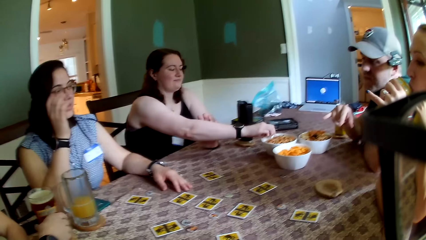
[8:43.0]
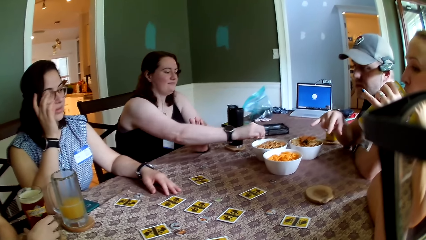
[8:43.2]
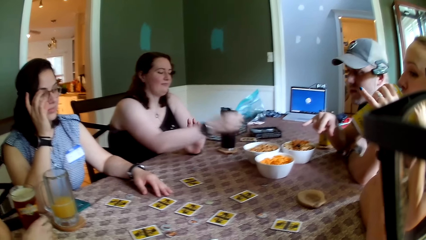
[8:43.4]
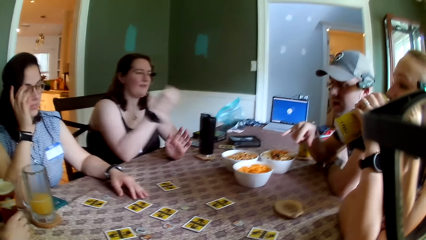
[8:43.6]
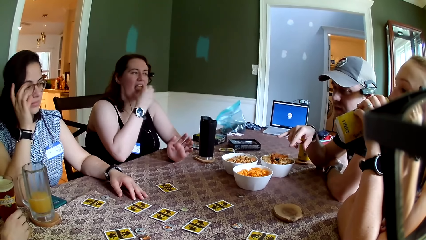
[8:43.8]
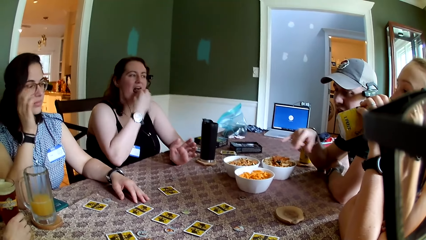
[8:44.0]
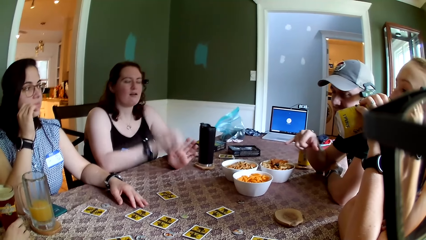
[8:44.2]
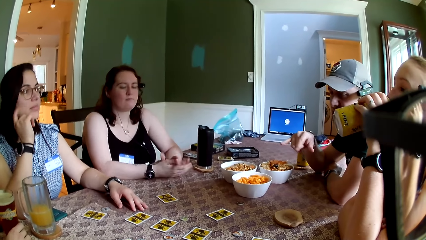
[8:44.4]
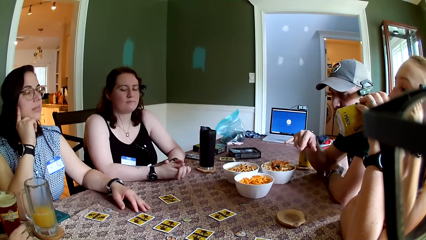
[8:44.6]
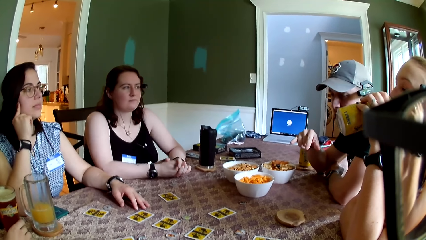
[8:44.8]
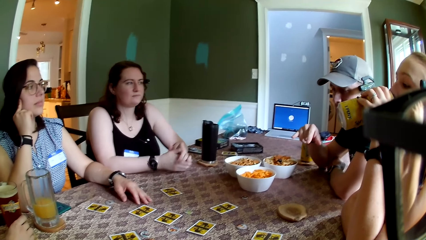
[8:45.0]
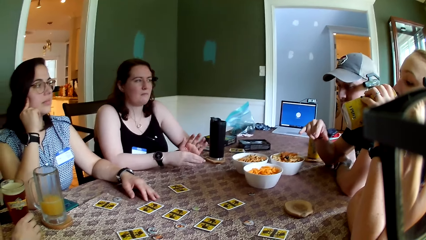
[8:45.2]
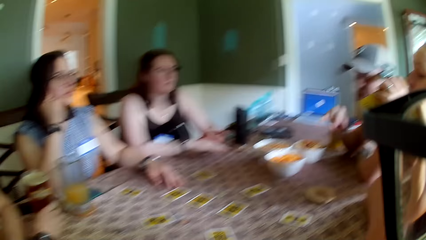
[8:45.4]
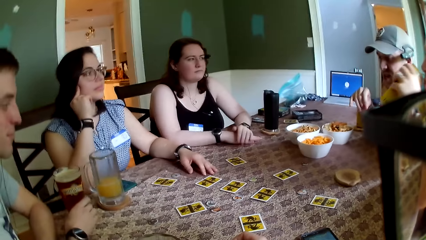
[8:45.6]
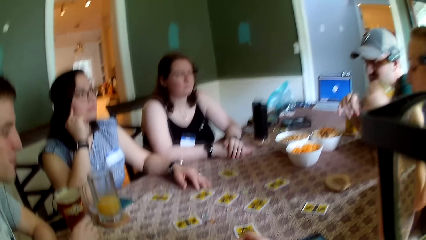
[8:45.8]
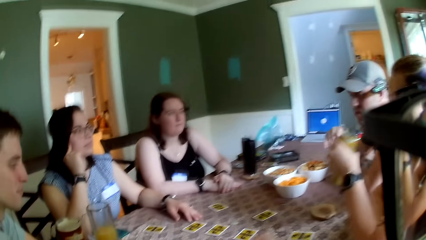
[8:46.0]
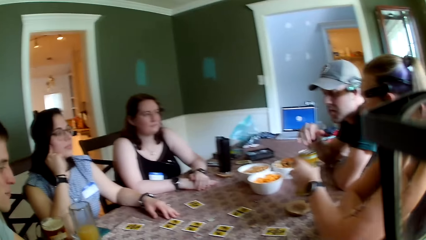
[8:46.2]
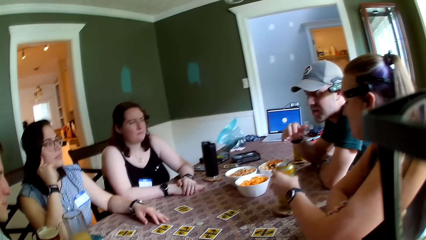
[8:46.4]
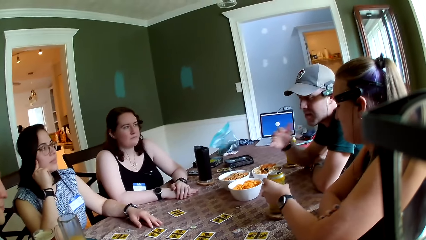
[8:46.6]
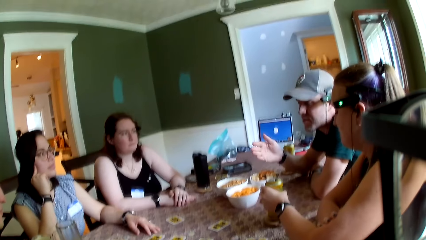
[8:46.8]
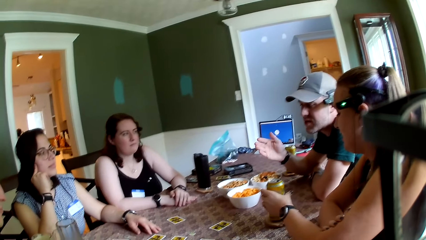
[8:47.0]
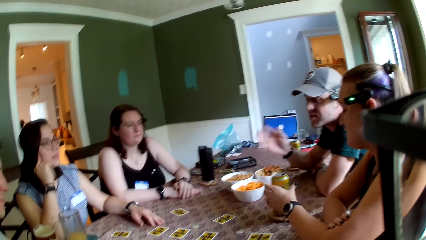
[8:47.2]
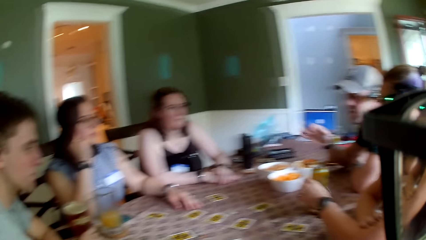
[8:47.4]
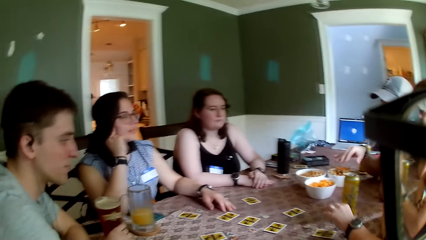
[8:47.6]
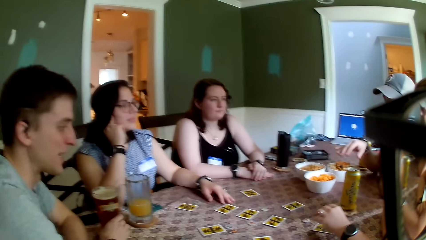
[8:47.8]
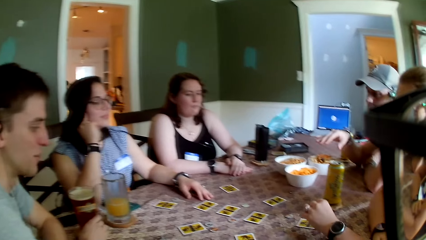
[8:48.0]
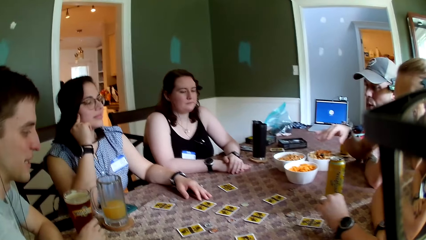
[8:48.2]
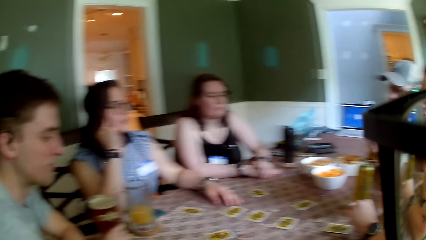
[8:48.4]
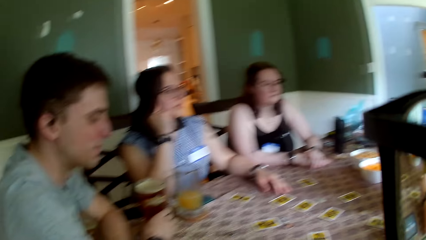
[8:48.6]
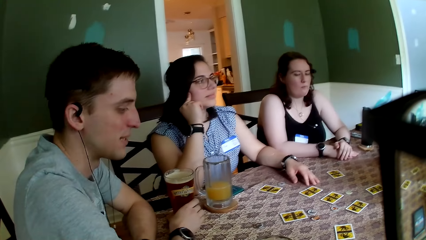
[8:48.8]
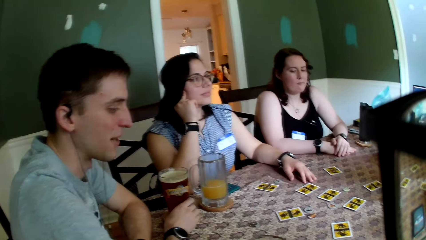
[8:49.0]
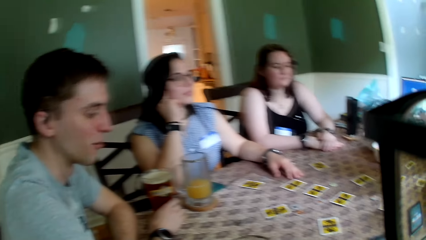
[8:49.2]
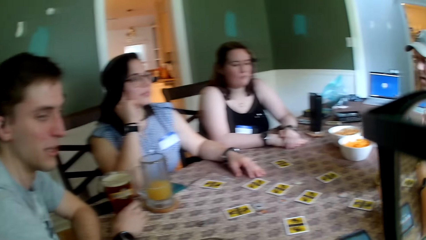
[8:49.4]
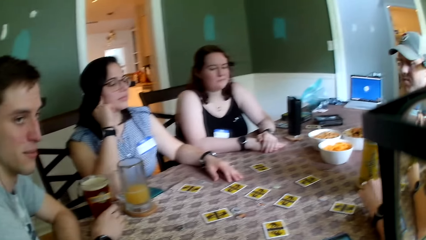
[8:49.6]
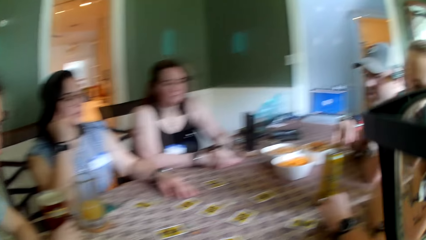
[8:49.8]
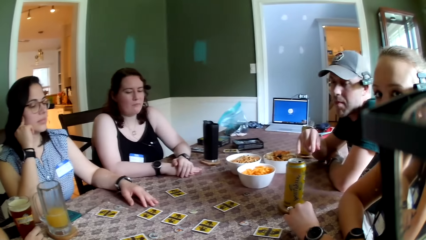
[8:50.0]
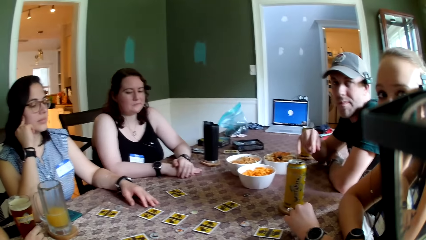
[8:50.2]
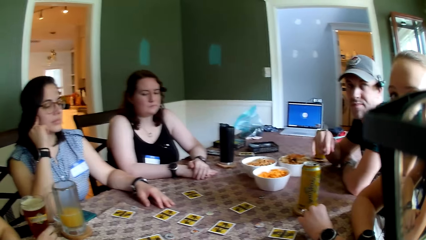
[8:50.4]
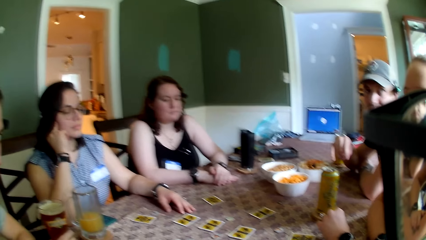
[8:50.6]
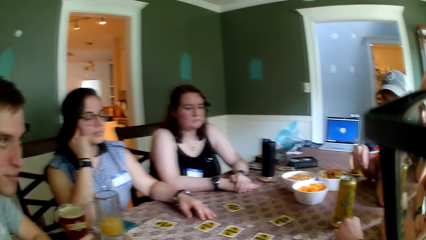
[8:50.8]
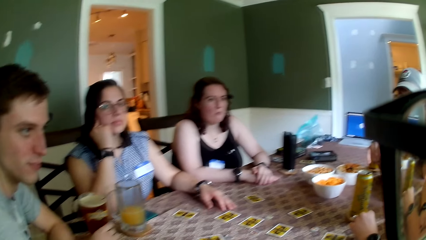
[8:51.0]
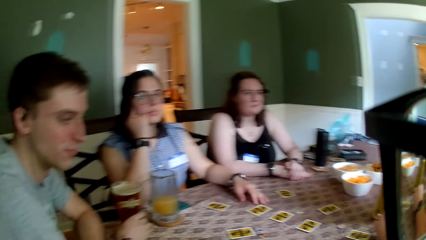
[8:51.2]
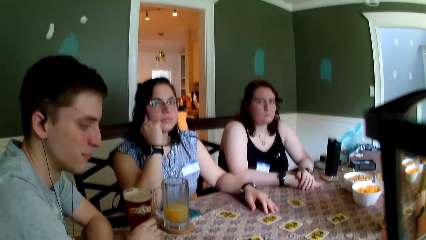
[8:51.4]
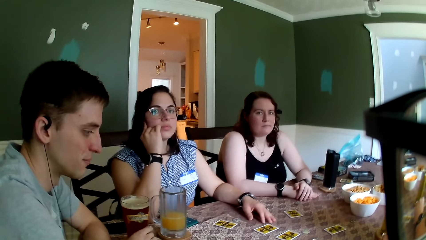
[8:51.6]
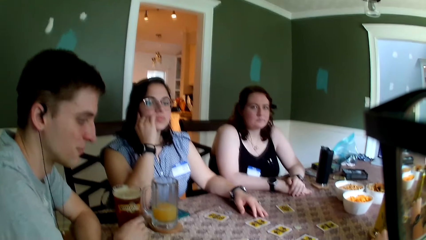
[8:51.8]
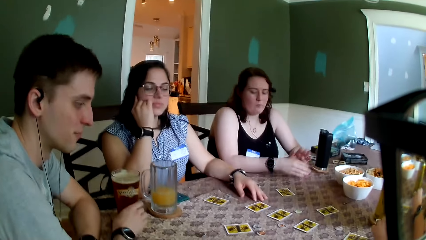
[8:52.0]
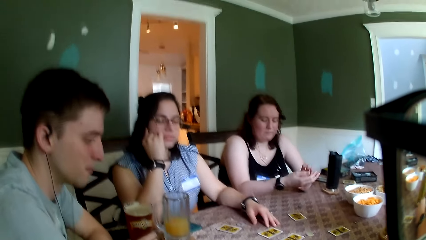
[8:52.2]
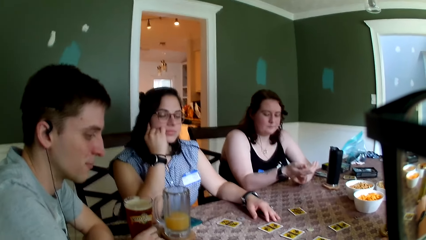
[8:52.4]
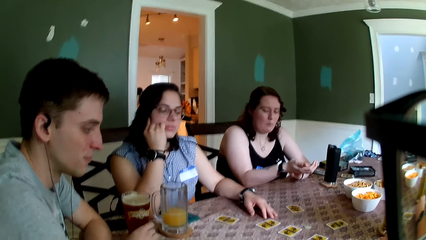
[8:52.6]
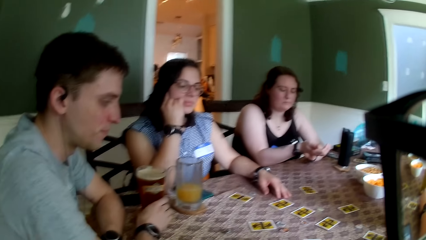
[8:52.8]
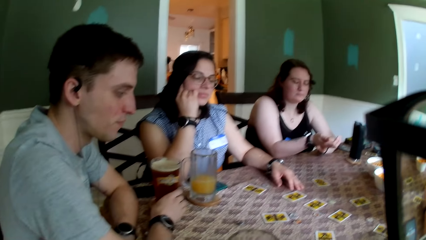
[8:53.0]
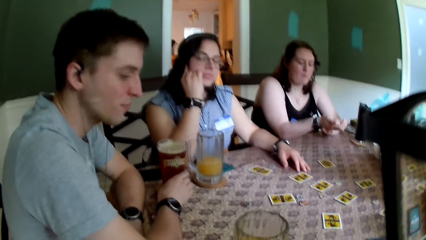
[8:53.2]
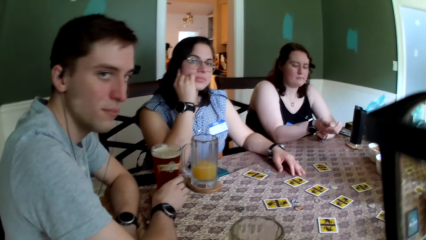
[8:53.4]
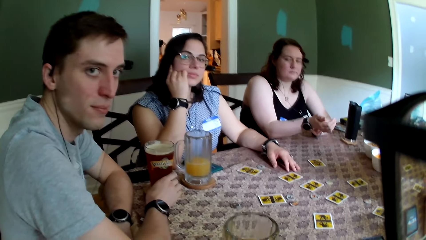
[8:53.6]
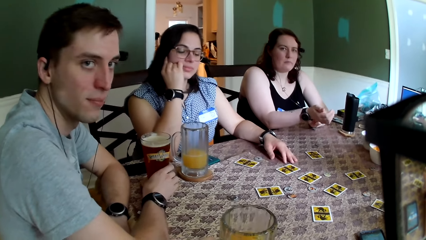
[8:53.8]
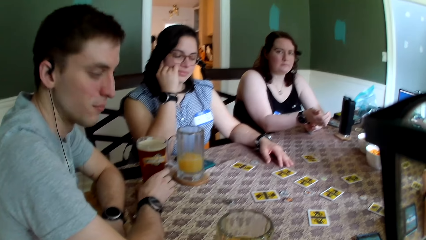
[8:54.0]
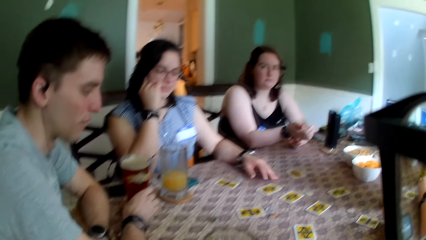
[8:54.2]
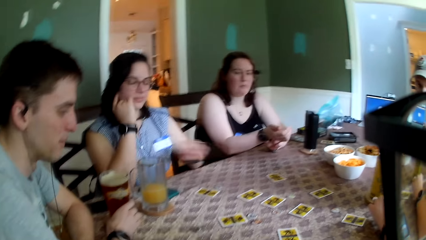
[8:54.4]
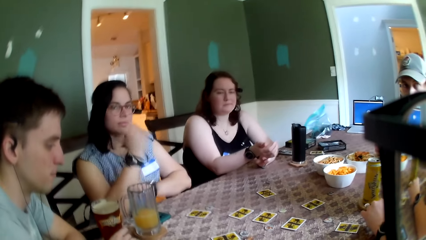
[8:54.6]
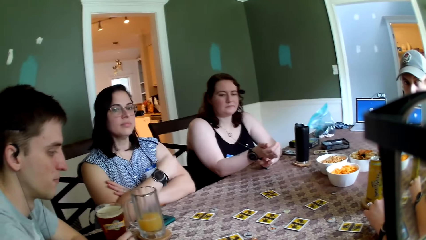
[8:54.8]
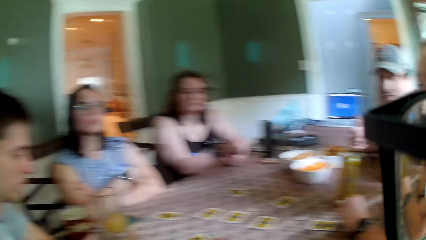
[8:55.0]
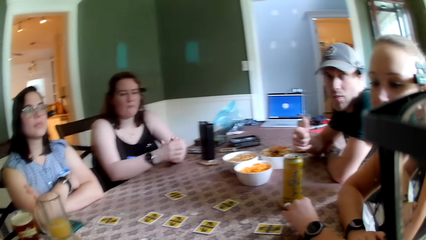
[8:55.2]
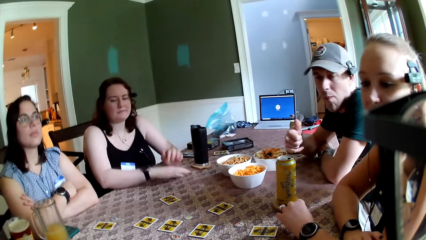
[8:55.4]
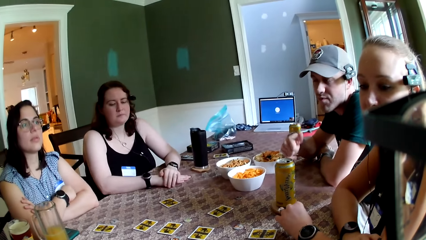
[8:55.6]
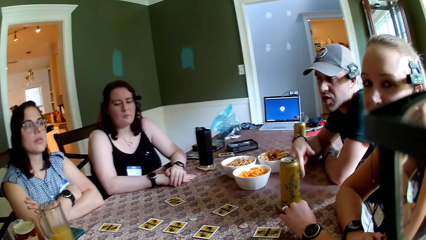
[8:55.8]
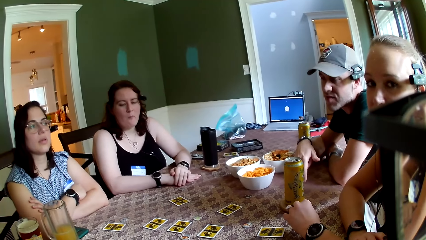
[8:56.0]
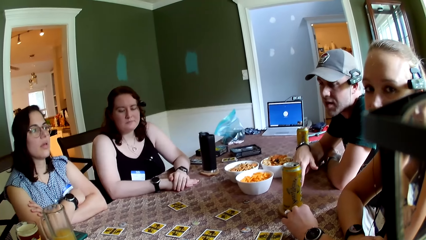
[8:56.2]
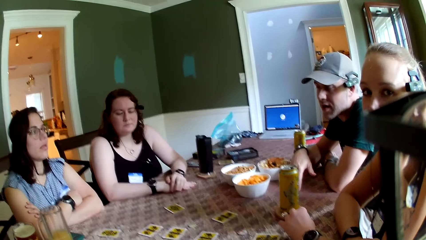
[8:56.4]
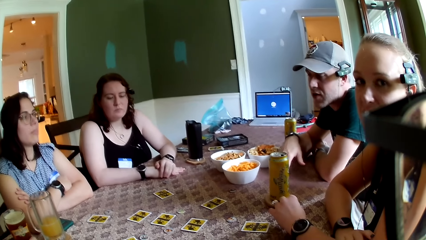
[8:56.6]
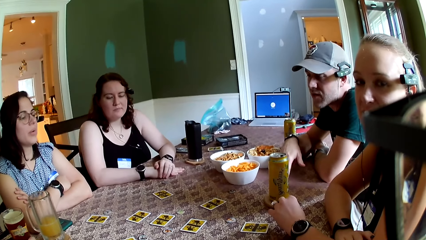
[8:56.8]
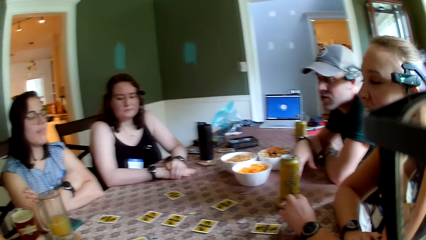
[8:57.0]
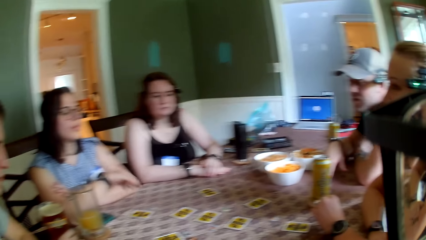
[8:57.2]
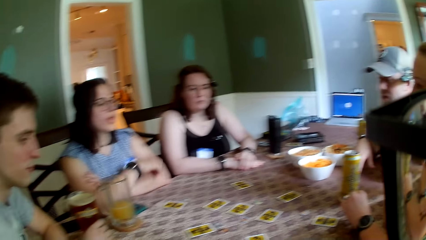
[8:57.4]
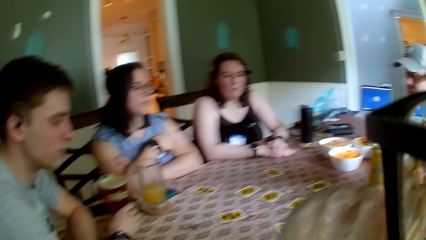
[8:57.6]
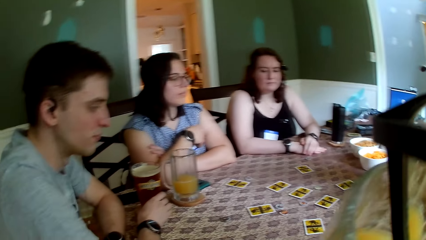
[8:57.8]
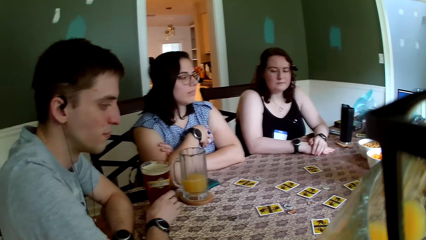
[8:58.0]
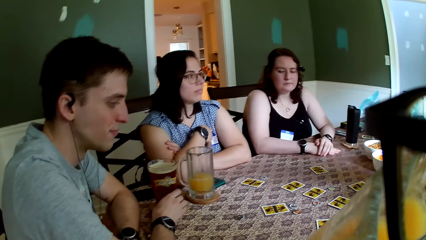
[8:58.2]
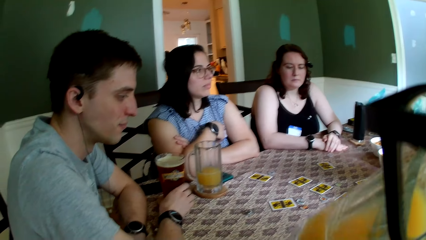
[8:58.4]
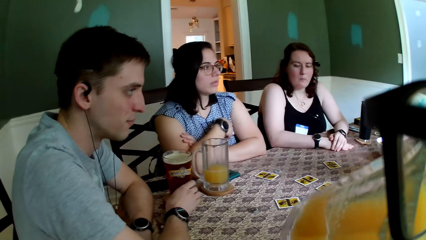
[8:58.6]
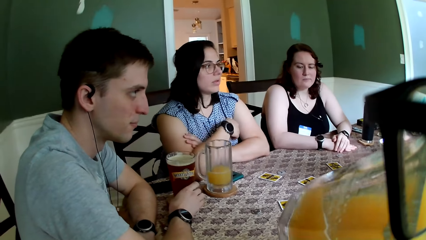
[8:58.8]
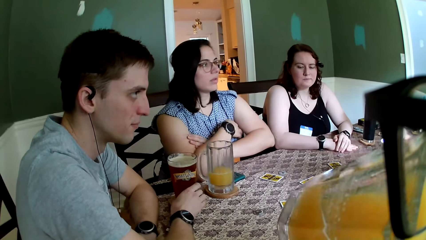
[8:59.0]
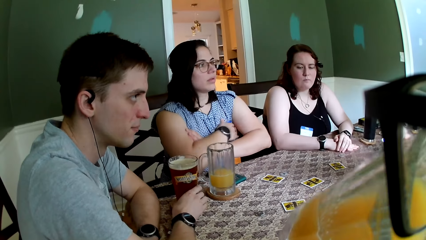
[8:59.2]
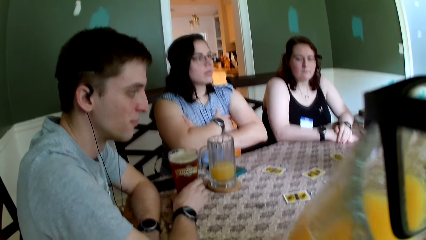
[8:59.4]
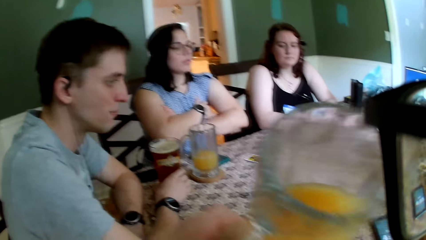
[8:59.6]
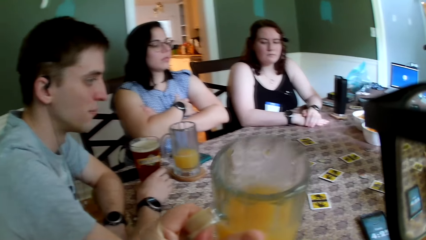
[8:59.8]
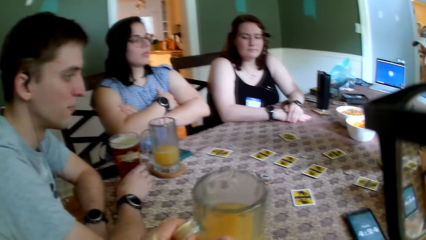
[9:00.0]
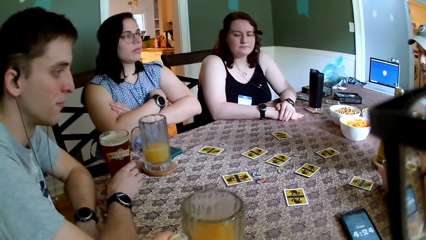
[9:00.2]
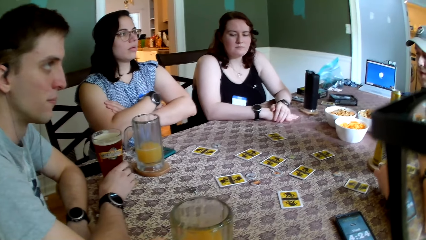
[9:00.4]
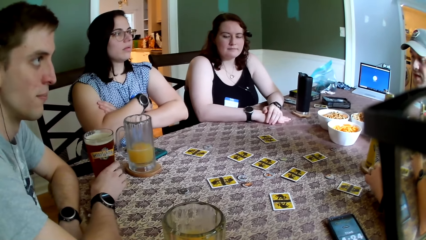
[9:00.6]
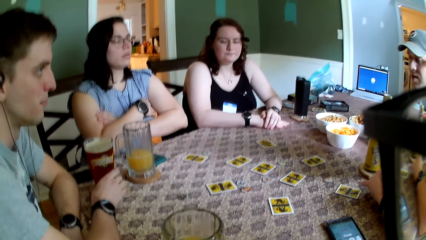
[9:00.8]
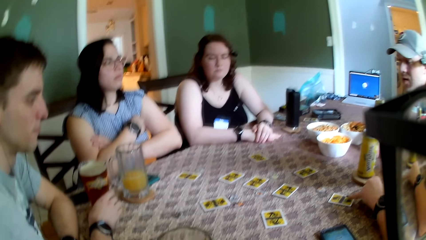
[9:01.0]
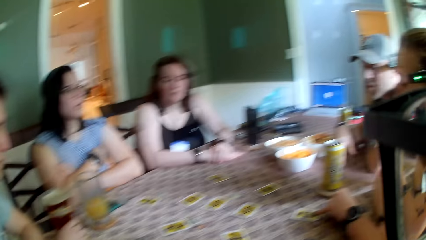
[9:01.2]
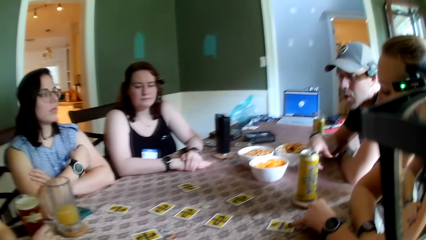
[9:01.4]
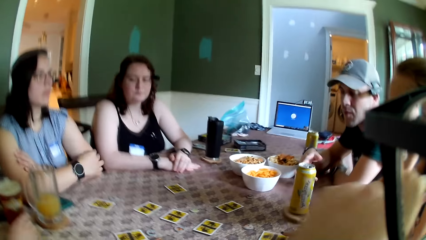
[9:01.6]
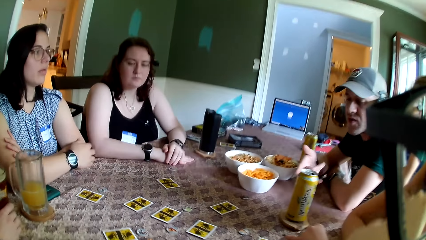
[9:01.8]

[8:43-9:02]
A woman drinks from the can of soda in her left hand. Another woman picks a snack from a bowl with her right hand and eats the snack in her right hand. The first woman drops the can of soda in her left hand on the coaster on the table. The other woman adjusts her wrist watch with her left hand. A man addresses the group. The camera wearer drinks from the cup of juice in his left hand. He drops the cup of juice on the table with his left hand.
